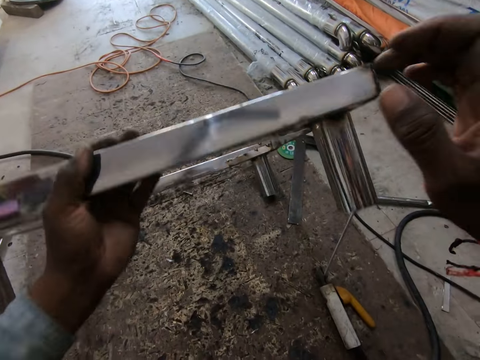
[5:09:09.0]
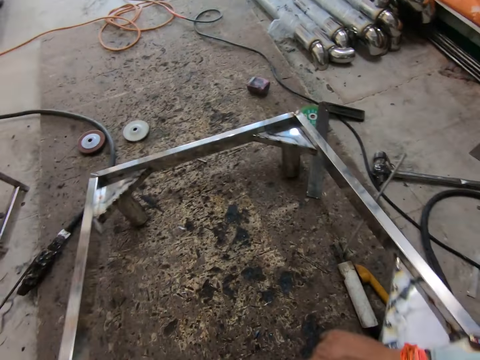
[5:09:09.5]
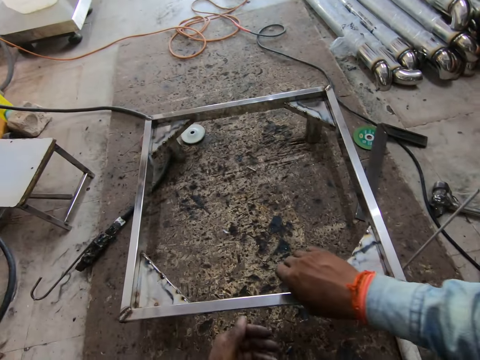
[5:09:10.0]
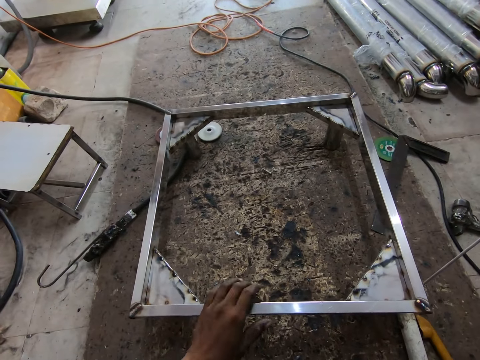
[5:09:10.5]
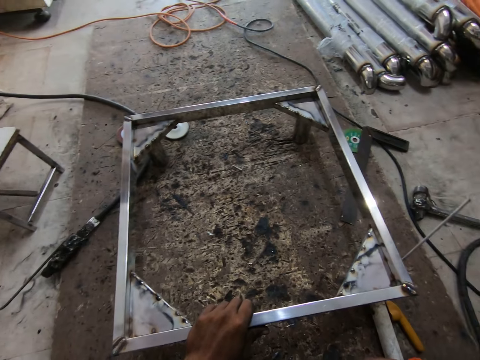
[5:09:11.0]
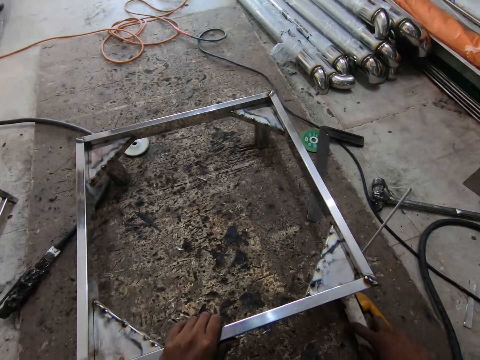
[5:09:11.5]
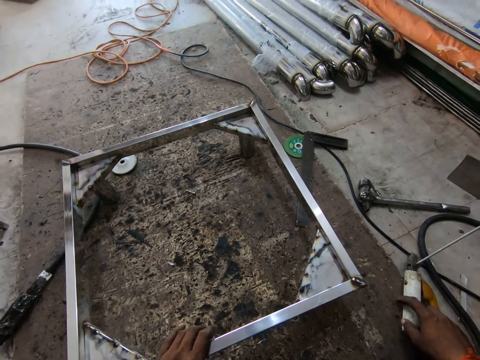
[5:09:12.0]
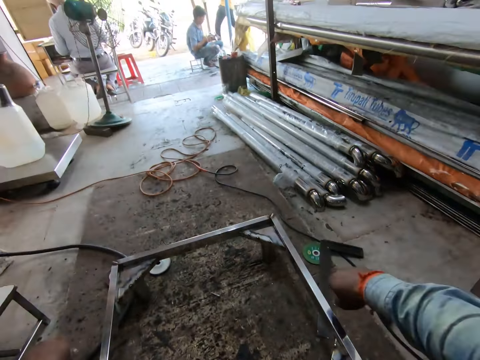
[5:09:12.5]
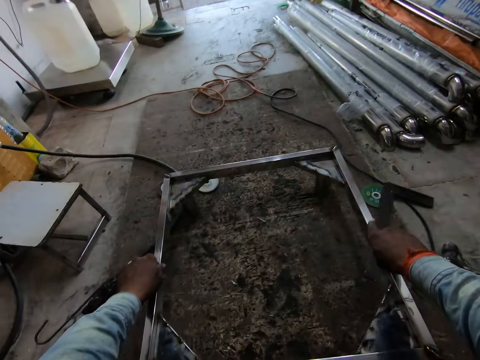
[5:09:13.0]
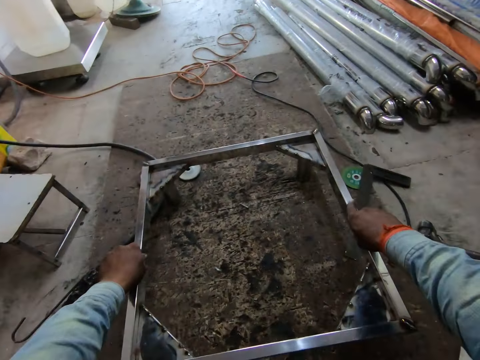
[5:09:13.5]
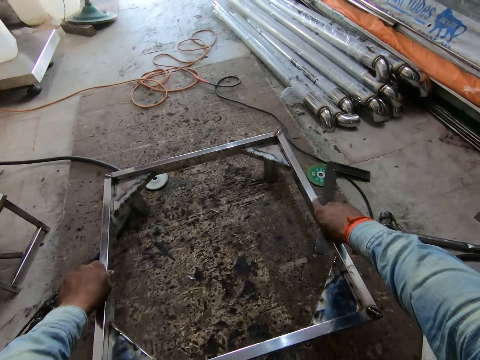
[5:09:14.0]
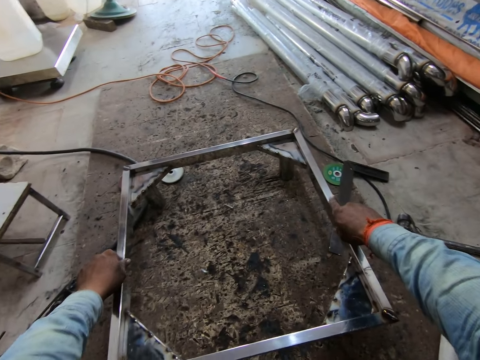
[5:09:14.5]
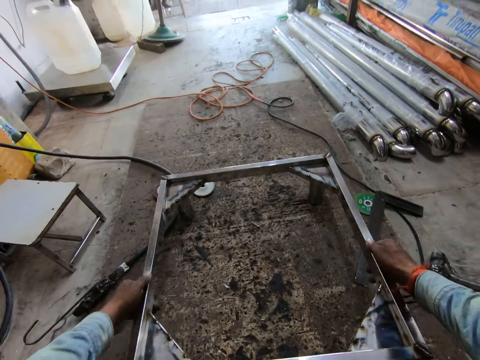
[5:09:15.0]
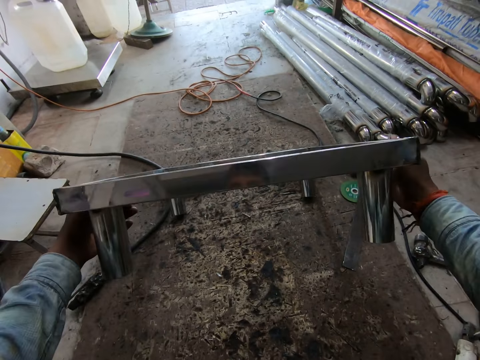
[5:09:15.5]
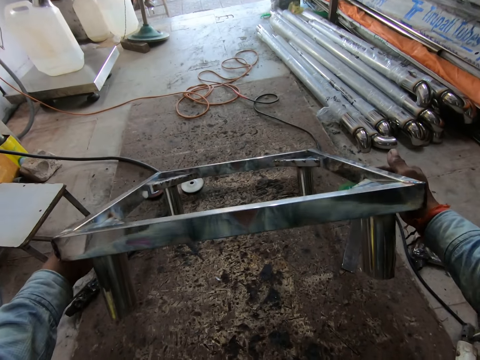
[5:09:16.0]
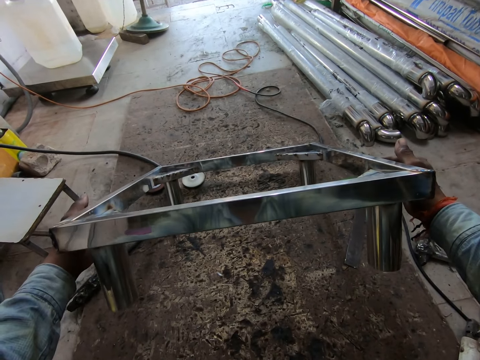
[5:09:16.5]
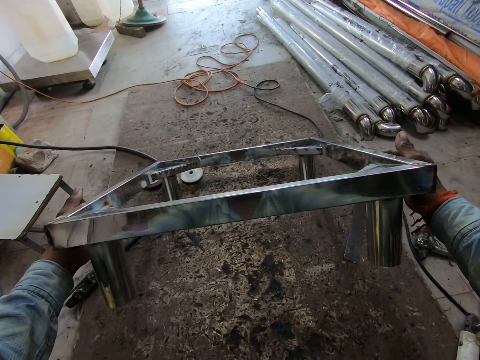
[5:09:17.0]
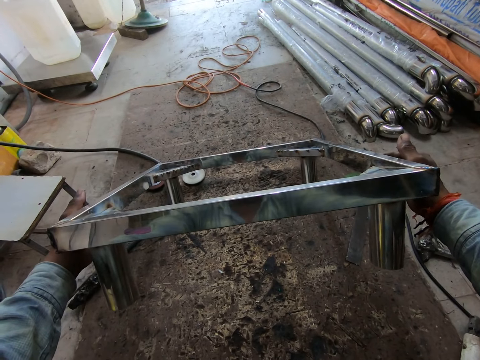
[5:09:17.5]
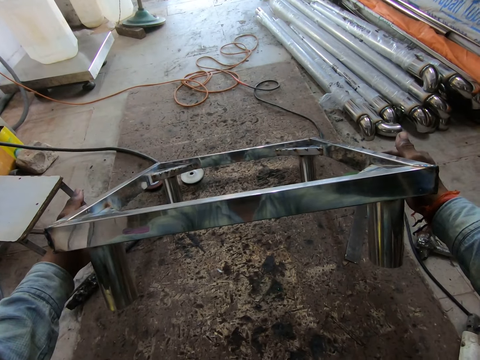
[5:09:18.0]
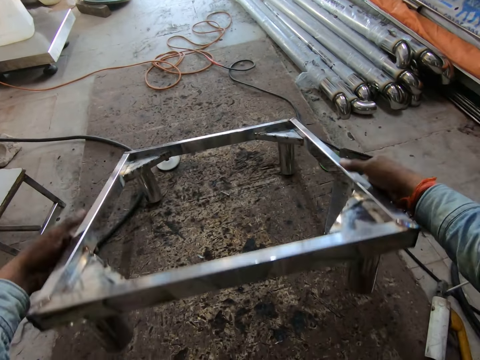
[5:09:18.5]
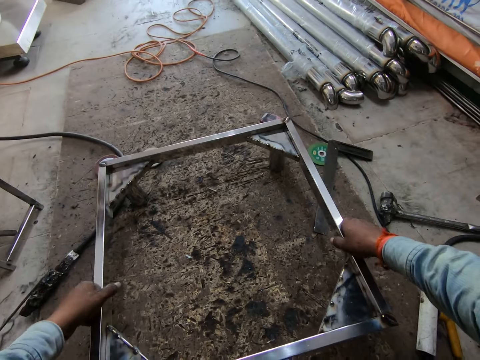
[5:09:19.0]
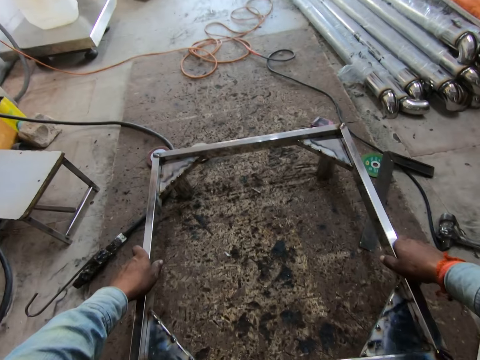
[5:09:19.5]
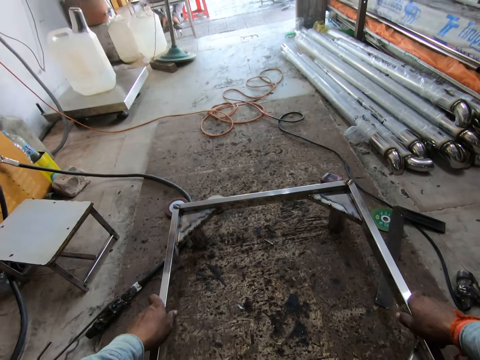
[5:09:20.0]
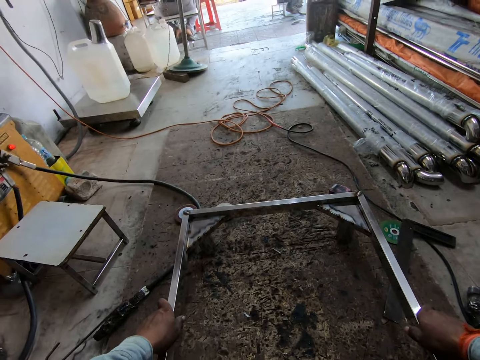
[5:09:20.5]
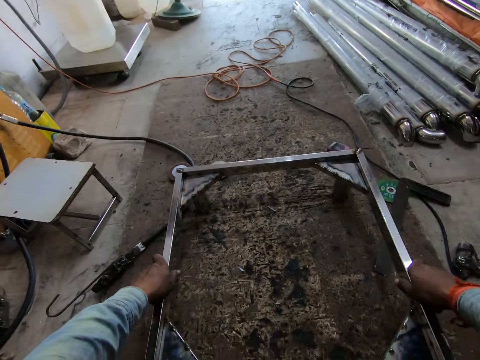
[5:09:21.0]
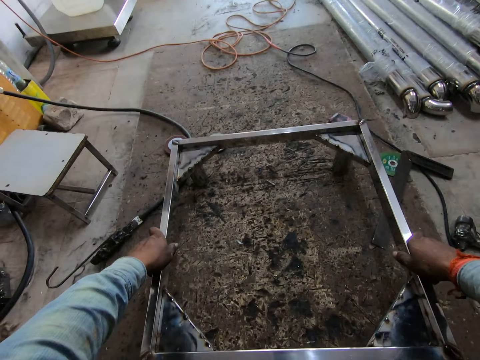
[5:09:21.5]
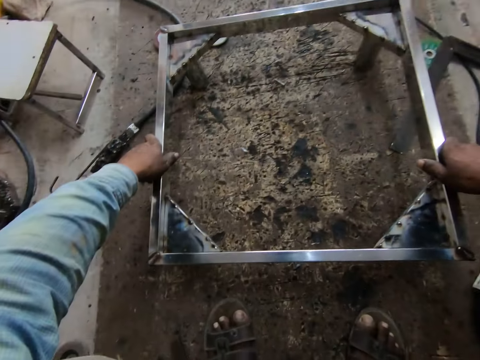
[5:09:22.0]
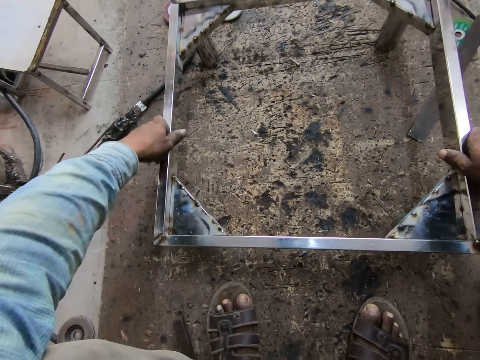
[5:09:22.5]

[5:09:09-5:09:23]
The camera wearer puts the metal stand on the floor with his hands. He pushes the metal stand on the floor with his right hand. He pulls the metal stand on the floor with his left hand. He shifts the welding torch on the floor with his right hand. He checks the metal stand with his hands. He moves a metal. He lifts up the metal stand from the floor with his hands. He puts the metal stand on the floor with his hands. He checks the metal stand with his hands.

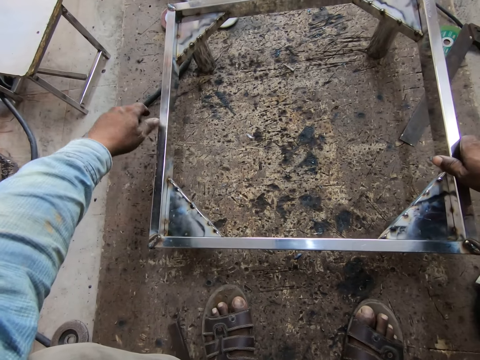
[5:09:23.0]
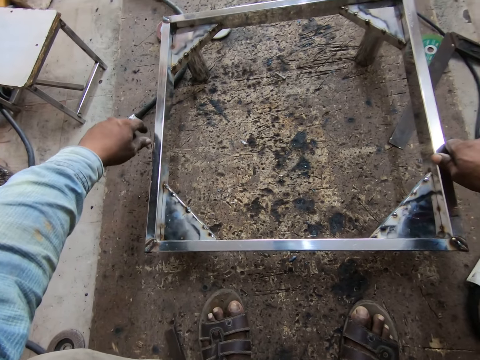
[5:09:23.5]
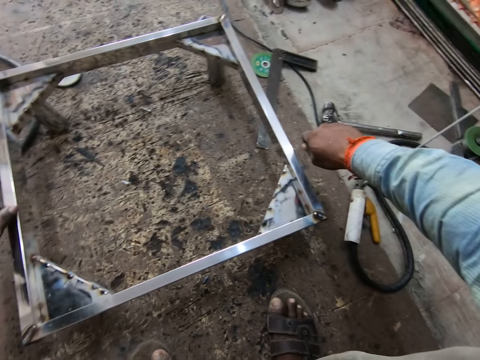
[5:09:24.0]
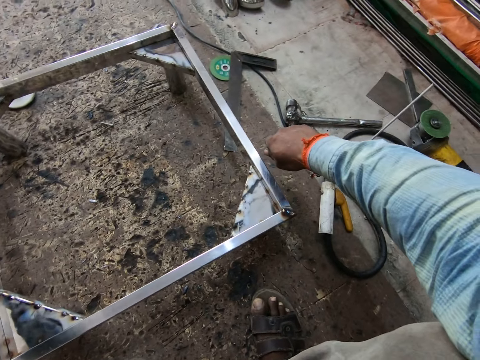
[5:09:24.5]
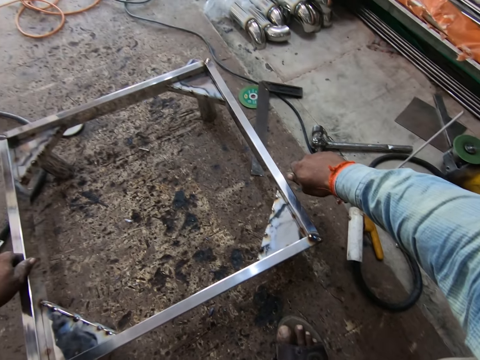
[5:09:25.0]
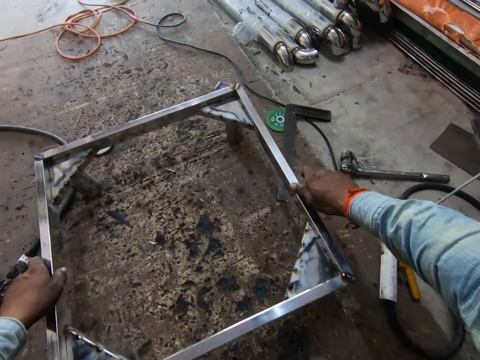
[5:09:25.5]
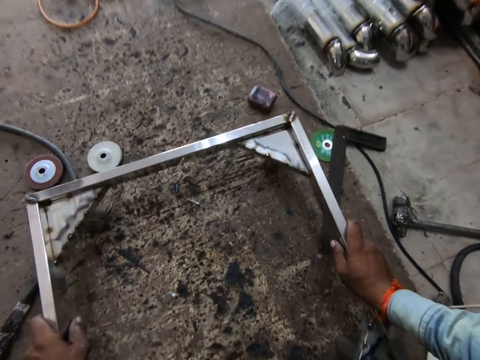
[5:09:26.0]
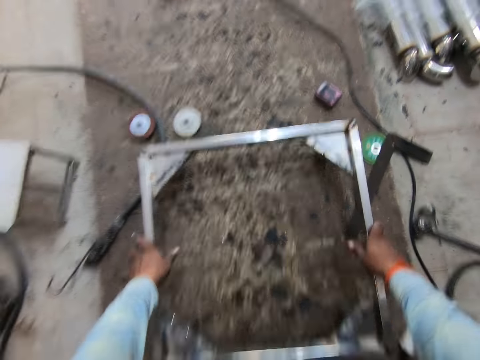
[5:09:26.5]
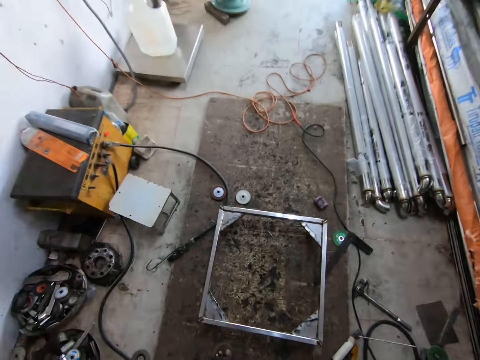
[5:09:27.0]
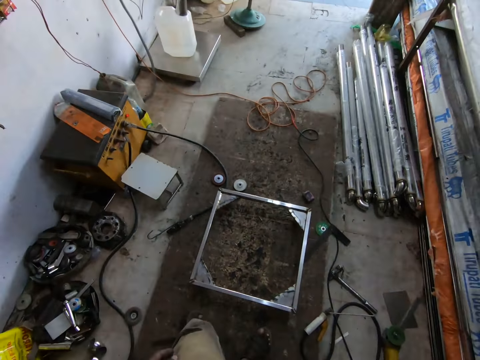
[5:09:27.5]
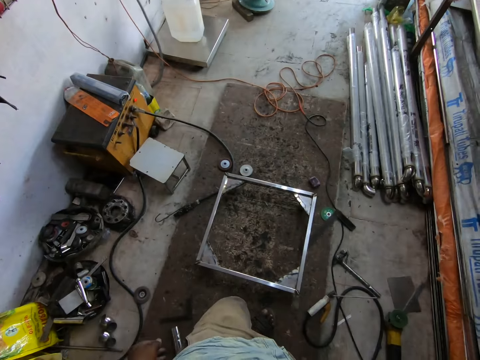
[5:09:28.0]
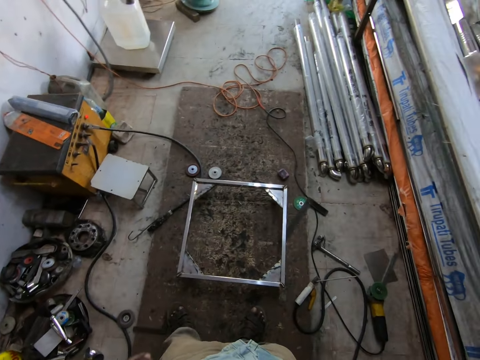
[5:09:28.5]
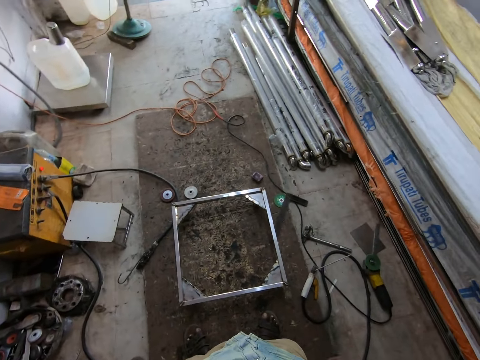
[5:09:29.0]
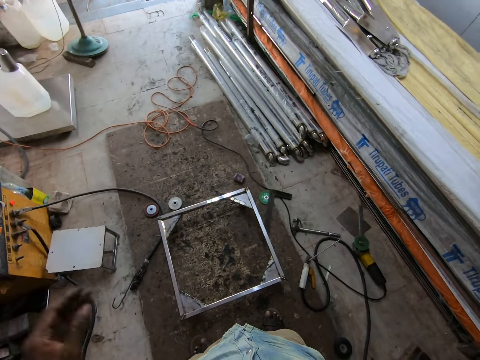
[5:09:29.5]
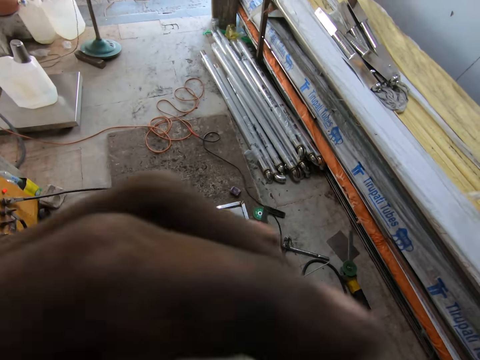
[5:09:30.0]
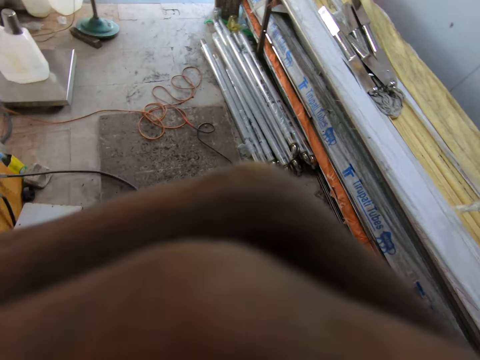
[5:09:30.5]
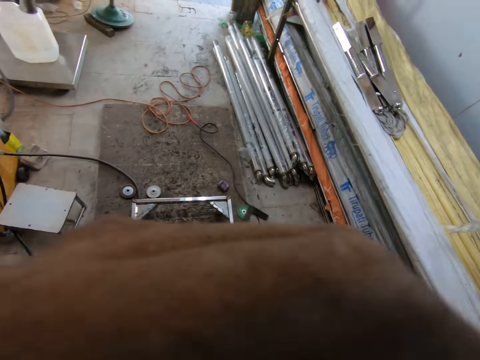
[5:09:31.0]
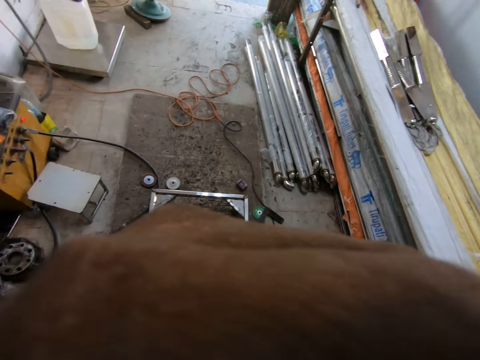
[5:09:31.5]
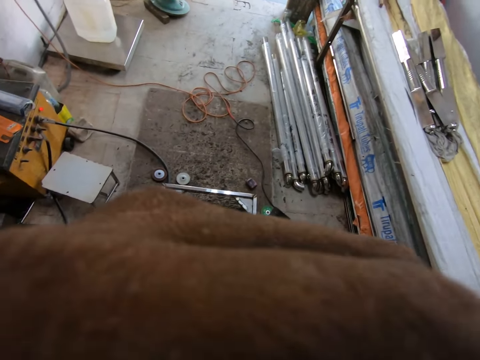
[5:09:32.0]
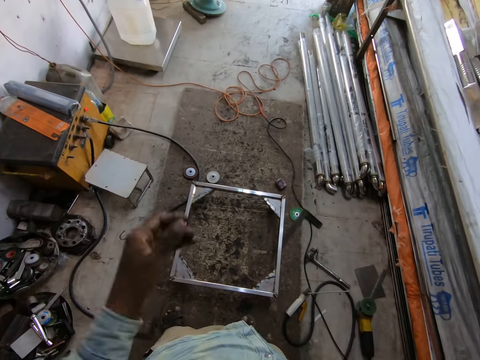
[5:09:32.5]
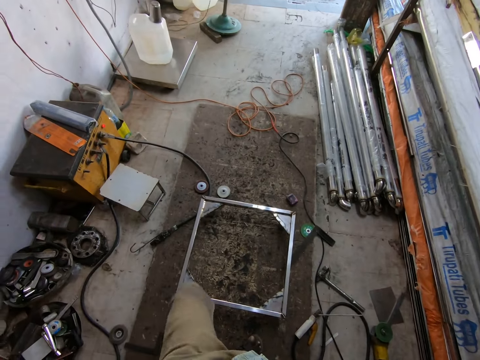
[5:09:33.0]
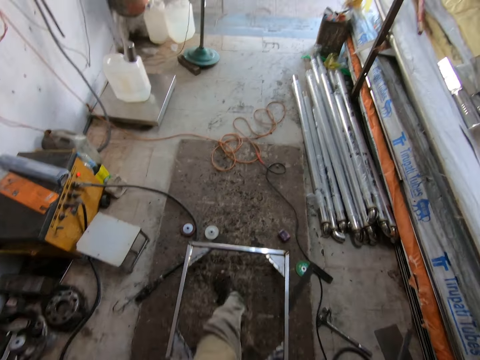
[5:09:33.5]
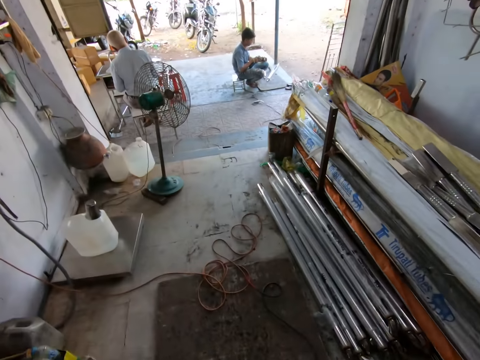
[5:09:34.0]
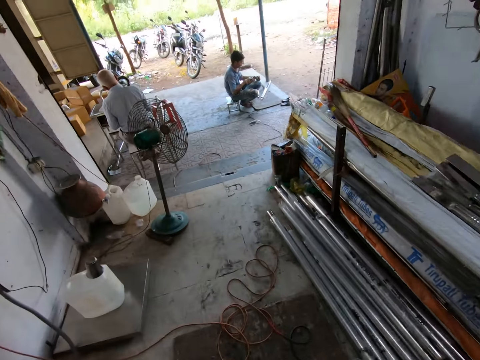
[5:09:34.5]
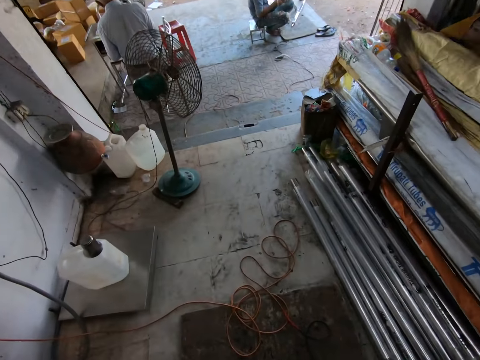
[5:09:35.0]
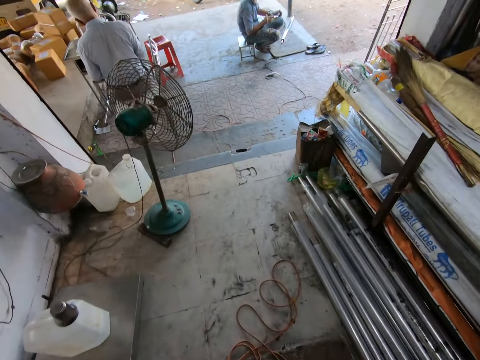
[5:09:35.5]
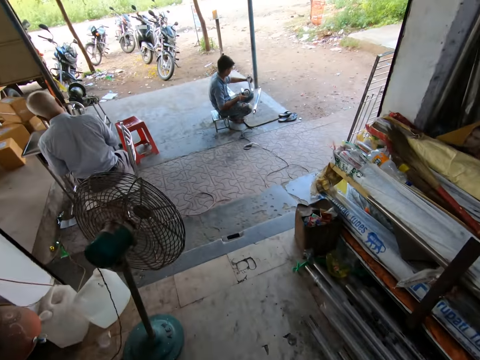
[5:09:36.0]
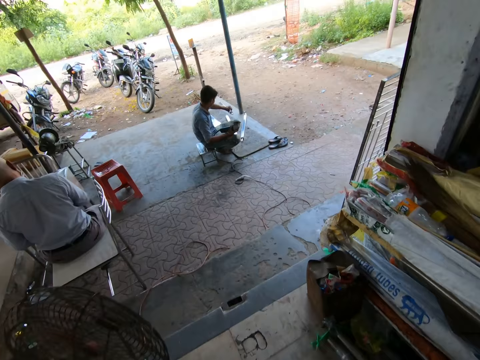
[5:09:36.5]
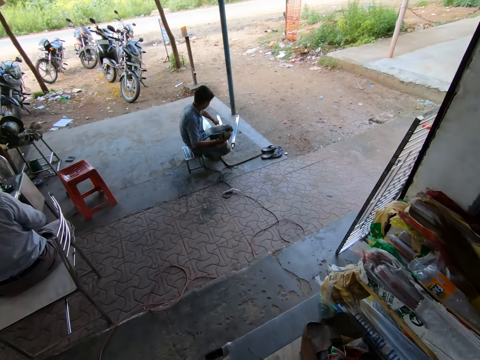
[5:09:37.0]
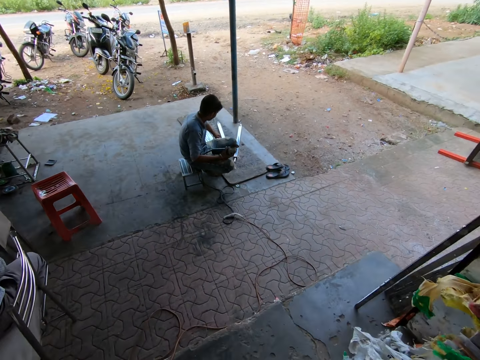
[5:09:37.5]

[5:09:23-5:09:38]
The camera wearer looks around. They touch their face. They walk to the entrance of a workshop. A man holds a grinding machine with his right hand. The man drops a metal on the floor with his left hand.
